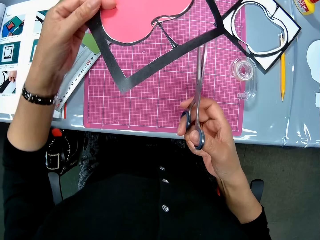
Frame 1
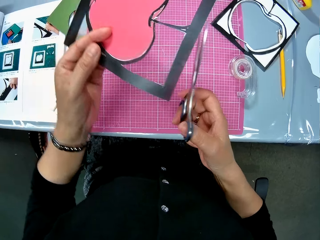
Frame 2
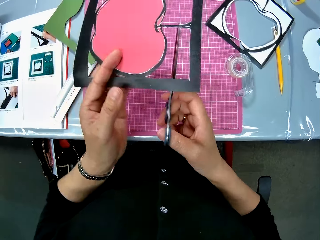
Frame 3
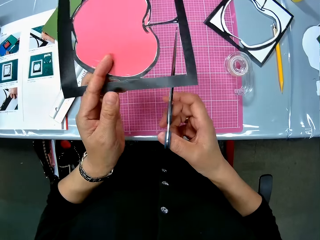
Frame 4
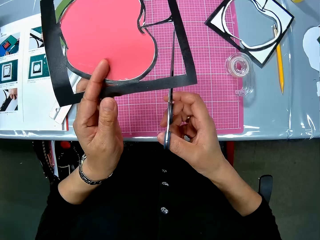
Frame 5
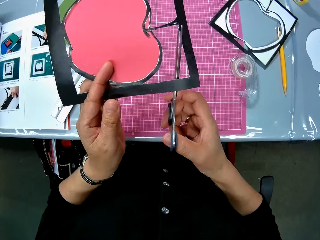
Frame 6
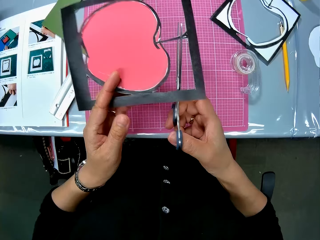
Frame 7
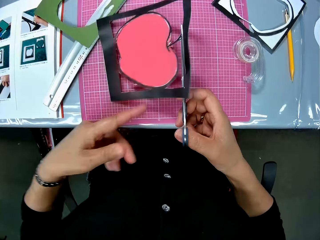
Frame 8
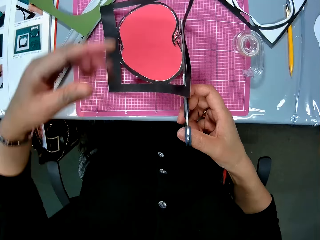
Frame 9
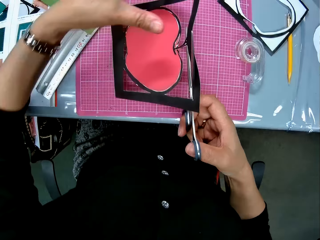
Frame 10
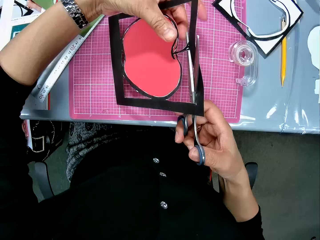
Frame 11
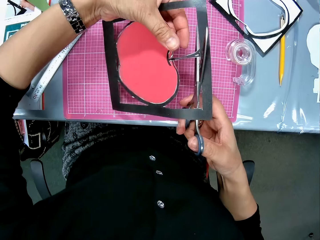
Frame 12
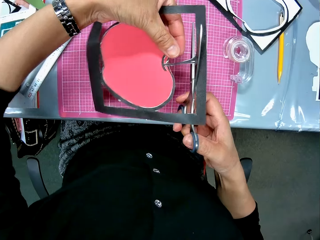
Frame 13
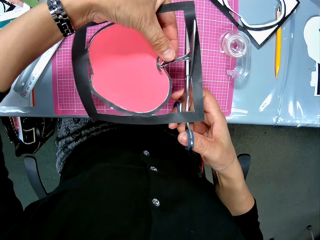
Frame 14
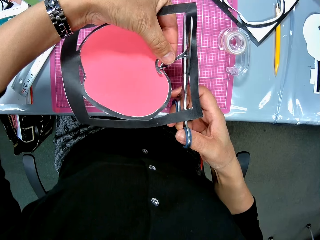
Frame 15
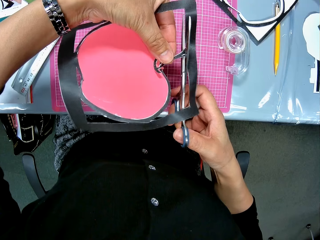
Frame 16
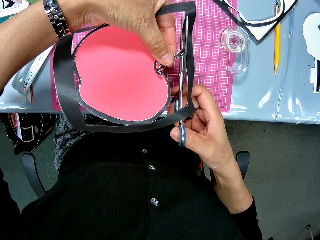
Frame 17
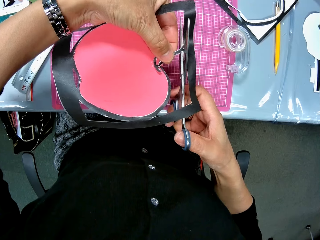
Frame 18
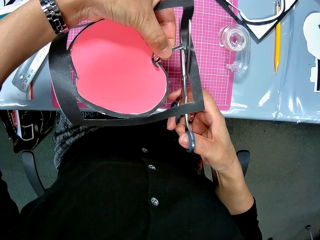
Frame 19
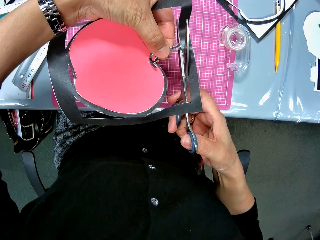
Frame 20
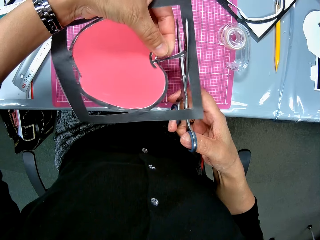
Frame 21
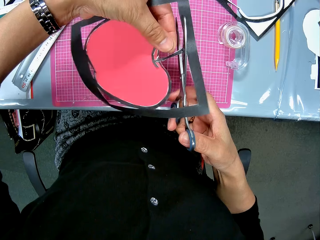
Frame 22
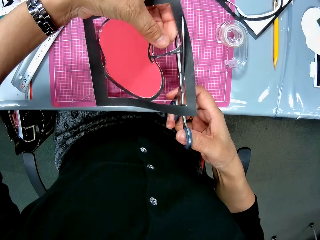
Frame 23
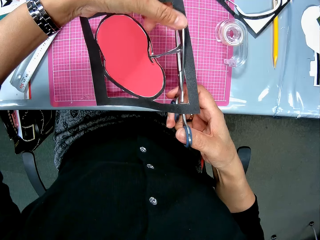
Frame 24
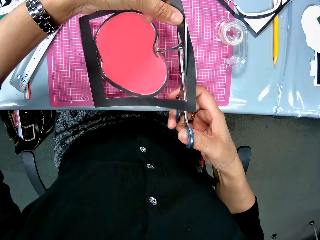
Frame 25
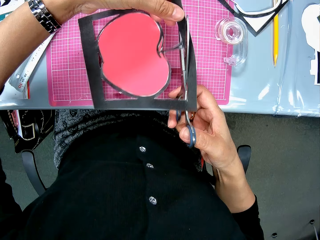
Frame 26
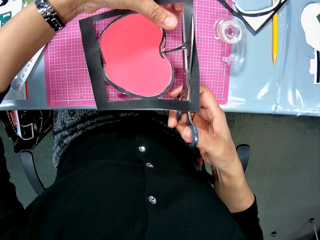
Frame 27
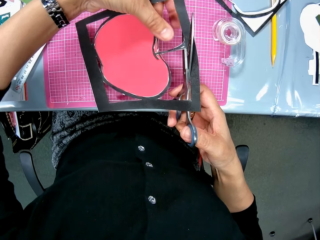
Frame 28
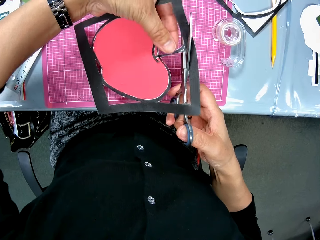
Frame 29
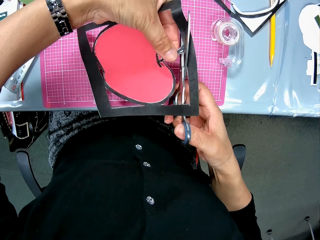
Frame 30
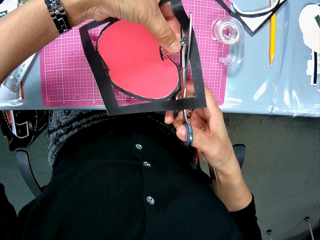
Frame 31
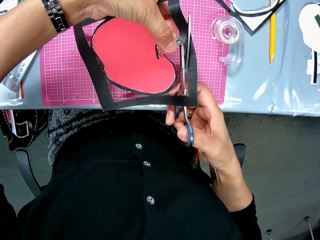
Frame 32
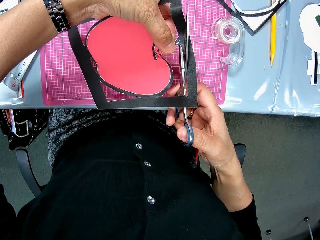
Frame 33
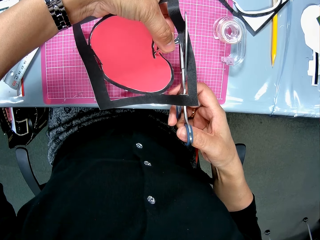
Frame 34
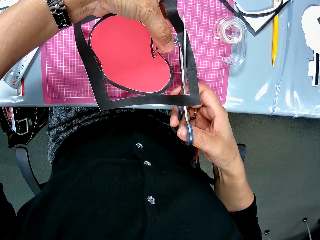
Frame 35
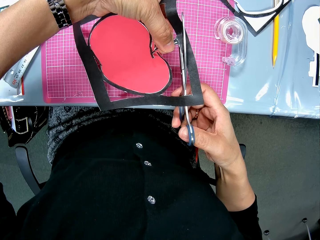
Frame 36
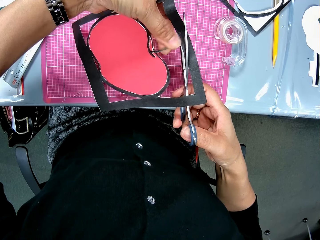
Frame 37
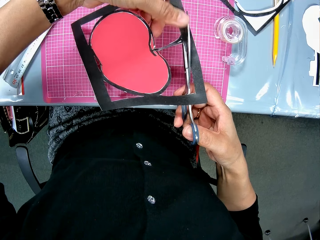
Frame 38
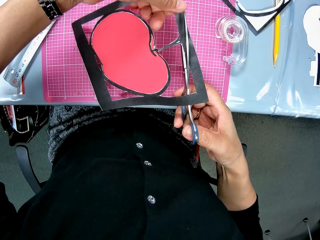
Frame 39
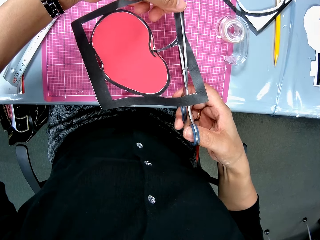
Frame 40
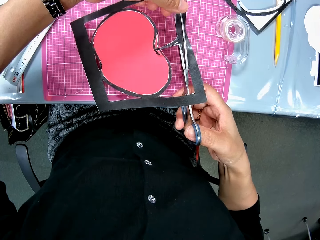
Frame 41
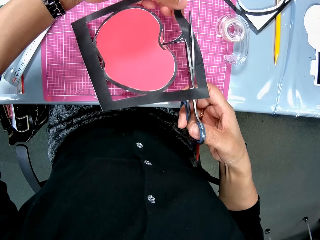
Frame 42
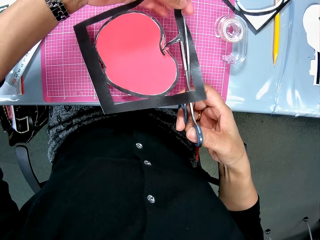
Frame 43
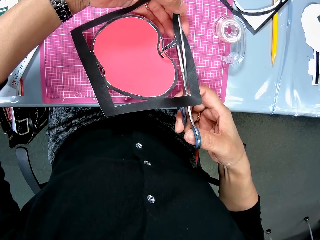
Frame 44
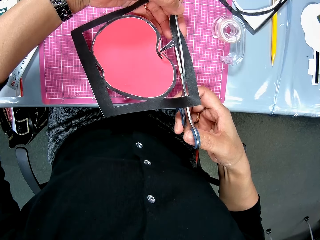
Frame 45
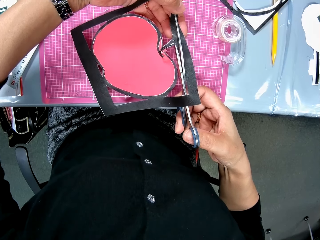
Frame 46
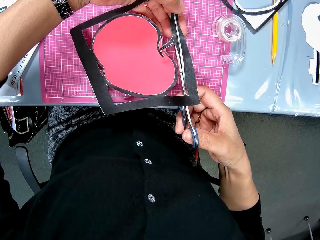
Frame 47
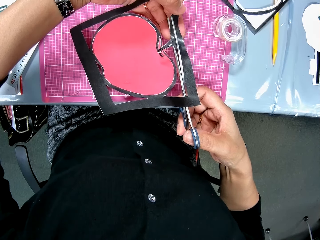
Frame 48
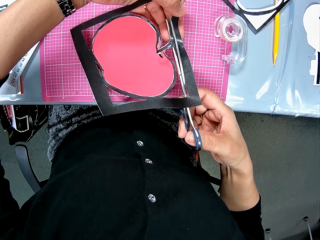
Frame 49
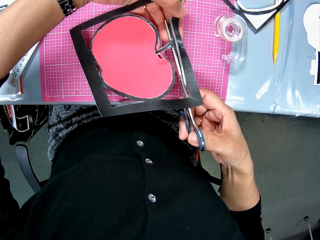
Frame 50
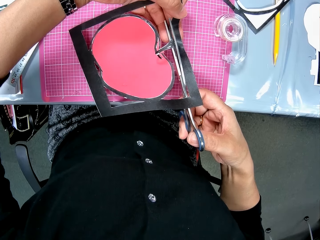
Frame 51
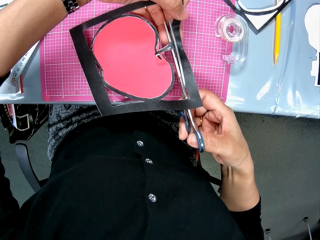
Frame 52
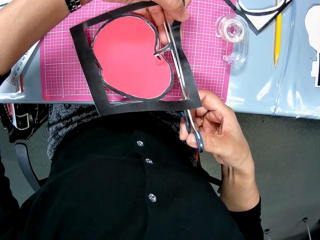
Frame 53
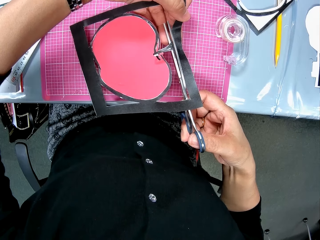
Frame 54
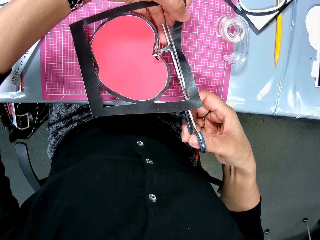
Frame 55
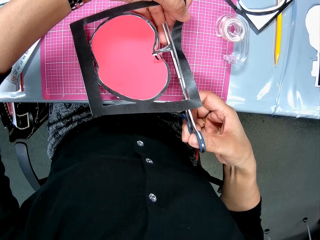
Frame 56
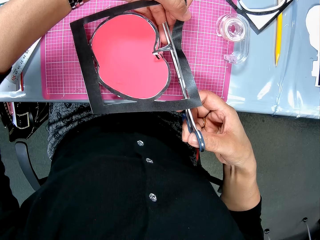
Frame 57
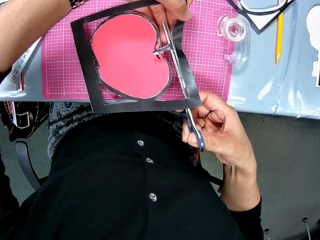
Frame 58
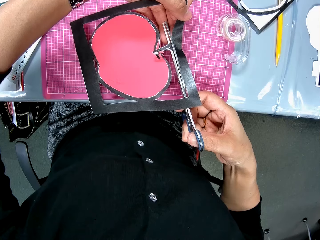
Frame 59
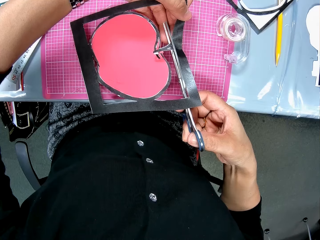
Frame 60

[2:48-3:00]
The camera wearer rotates a paper cutting. She drops the art paper on the pink sheet. She holds the art paper with her left hand. She cuts the paper cutting. She places the scissors on the art paper.

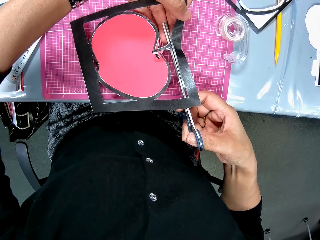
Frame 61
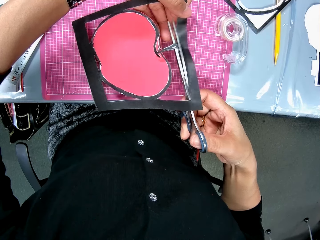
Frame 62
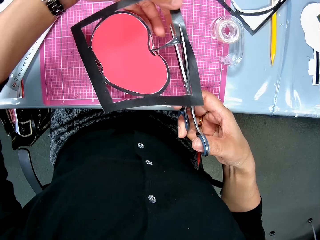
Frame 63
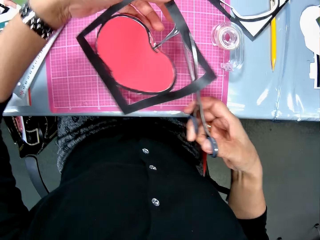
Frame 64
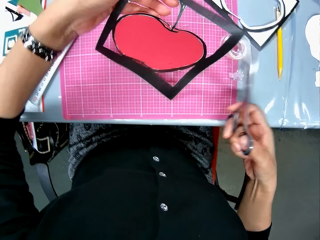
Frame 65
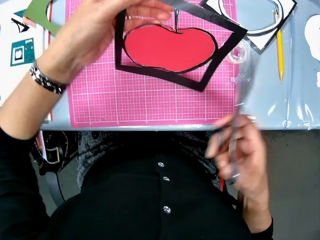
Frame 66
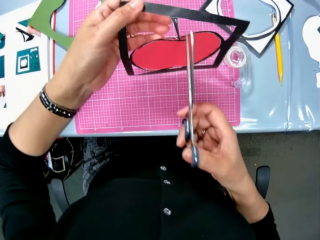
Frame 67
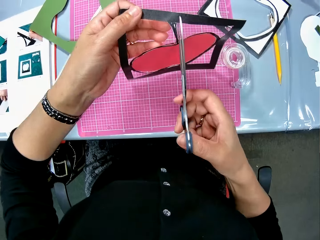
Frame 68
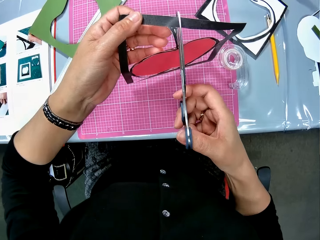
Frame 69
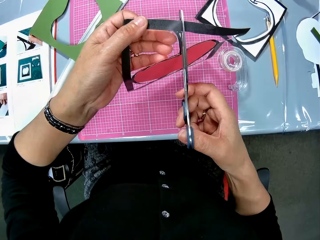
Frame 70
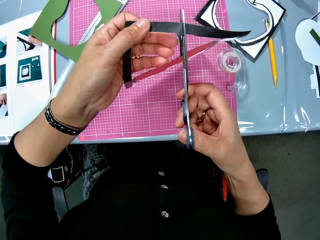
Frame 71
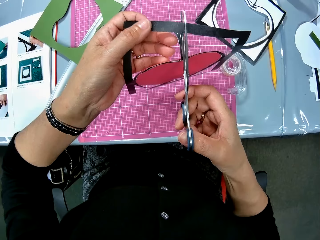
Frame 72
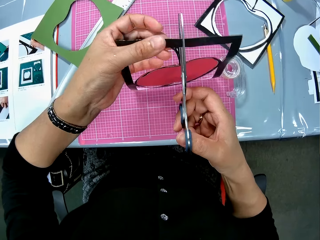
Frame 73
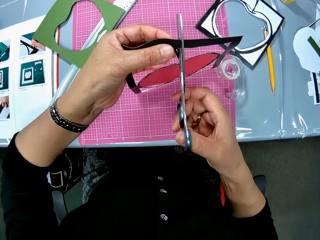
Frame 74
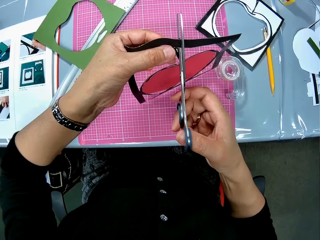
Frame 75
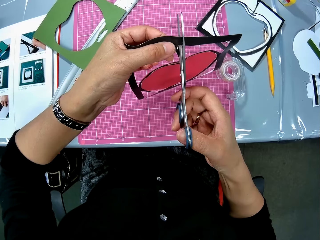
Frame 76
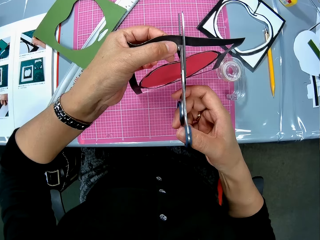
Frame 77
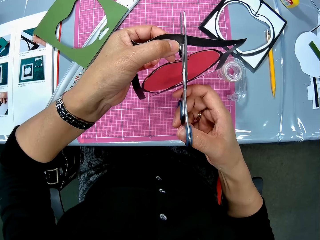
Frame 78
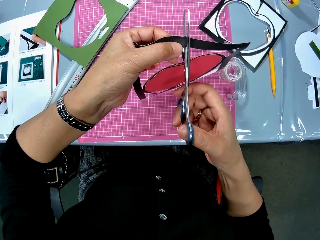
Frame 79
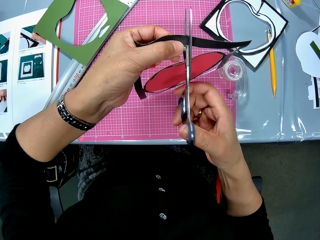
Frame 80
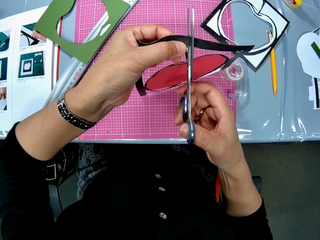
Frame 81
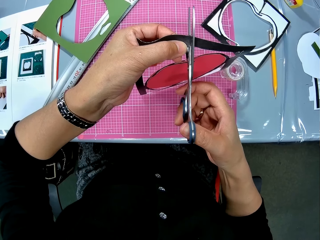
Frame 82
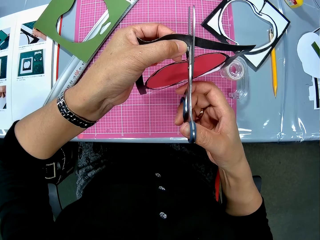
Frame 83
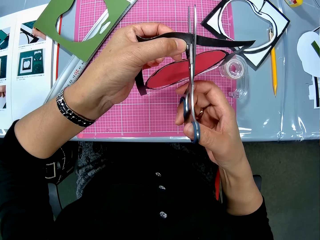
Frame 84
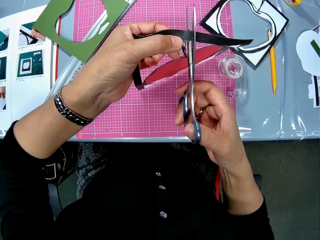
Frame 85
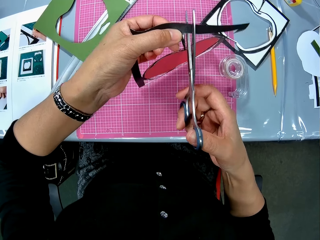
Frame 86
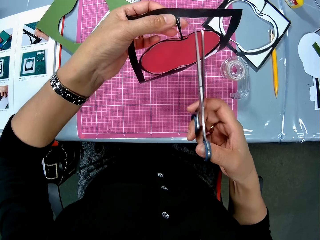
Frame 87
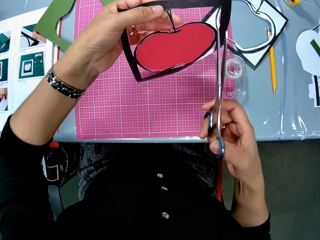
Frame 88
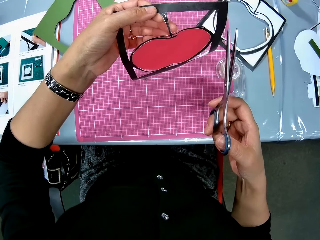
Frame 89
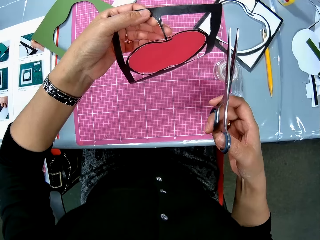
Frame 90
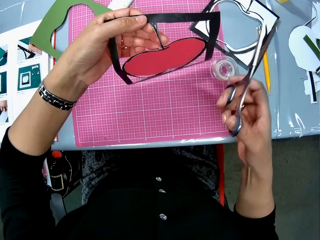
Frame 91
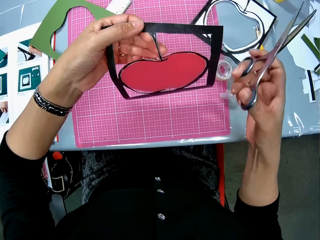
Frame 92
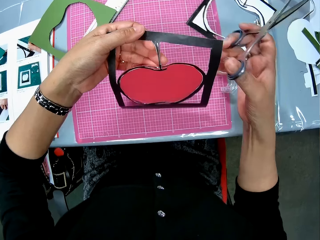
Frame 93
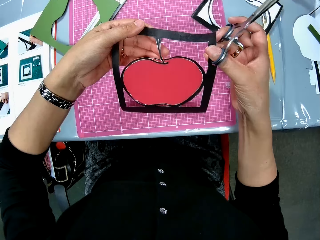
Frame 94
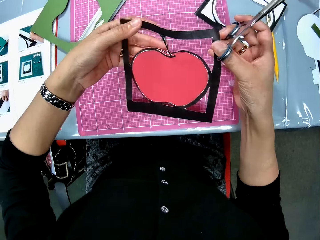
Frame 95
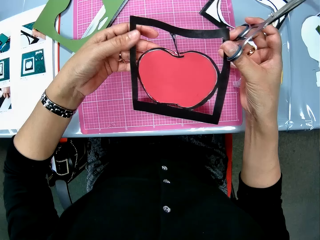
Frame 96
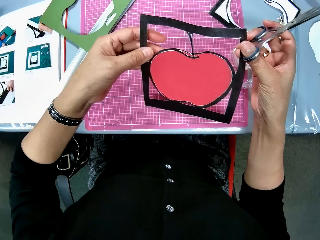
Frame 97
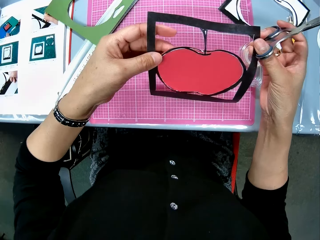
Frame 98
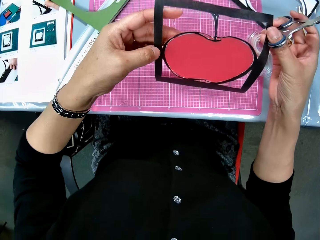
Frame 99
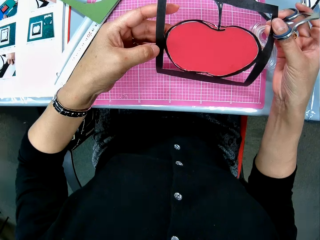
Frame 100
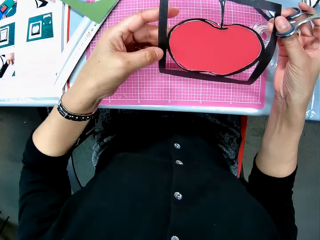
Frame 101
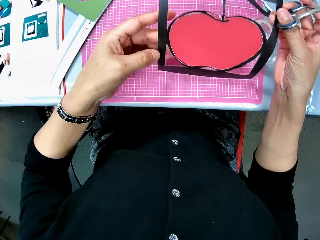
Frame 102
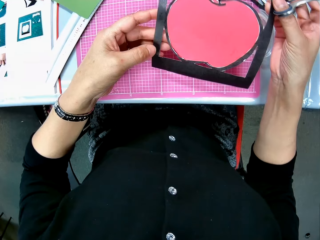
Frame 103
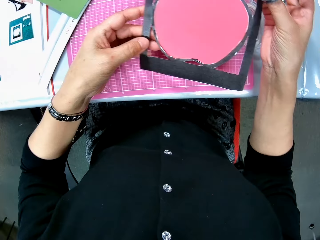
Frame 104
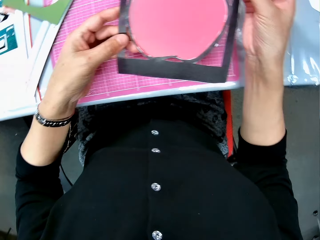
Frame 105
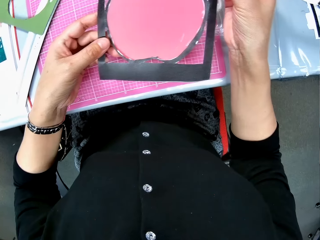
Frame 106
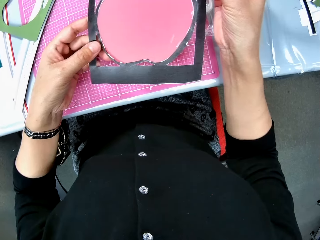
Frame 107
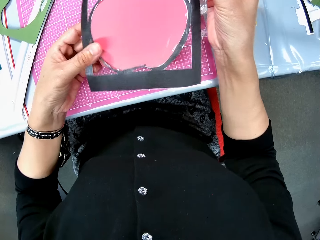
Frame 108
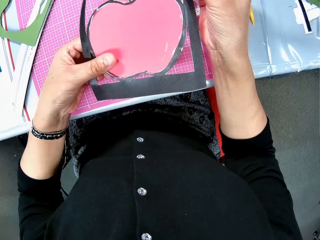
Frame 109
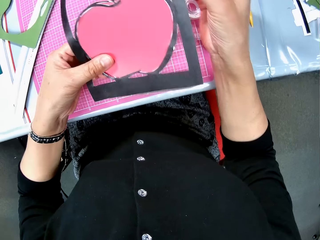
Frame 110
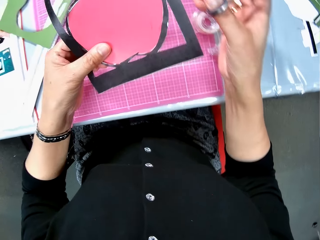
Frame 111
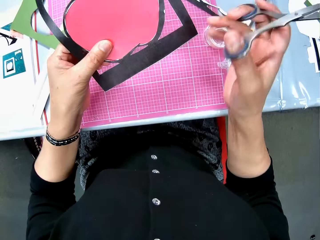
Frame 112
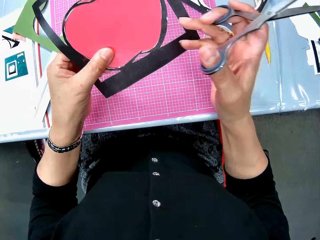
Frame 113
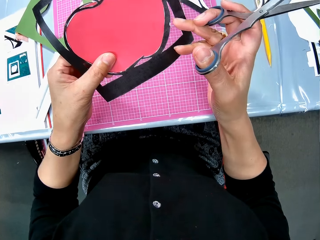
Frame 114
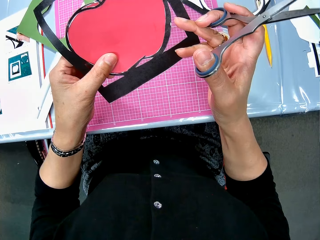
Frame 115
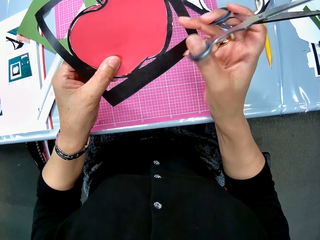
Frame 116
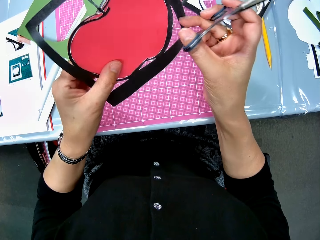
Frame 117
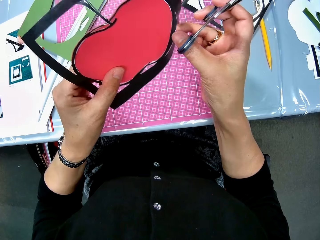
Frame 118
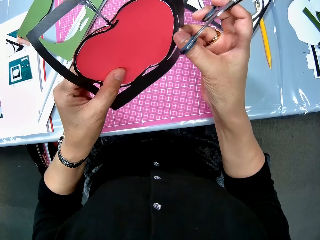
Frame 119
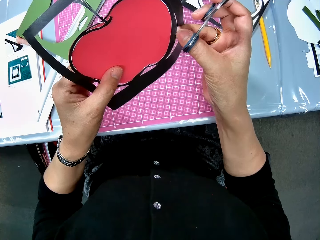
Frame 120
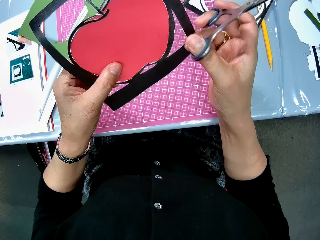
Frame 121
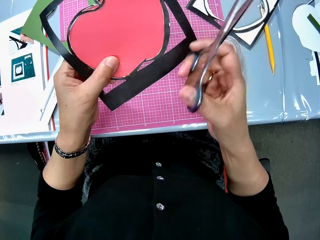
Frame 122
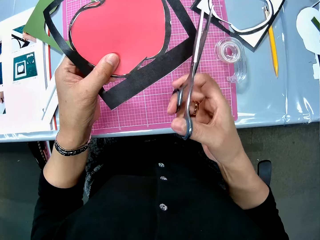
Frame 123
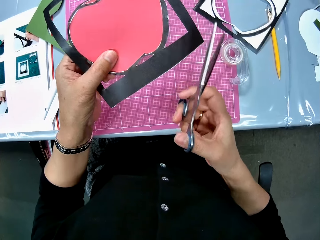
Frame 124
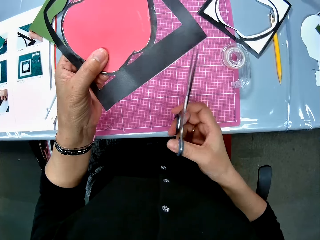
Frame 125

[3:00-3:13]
The camera wearer touches a paper cutting. She holds the art paper with both hands. She touches the art paper with her right hand.
